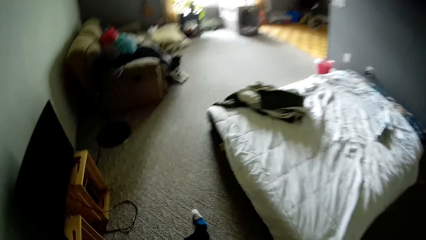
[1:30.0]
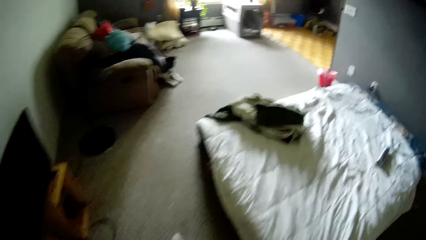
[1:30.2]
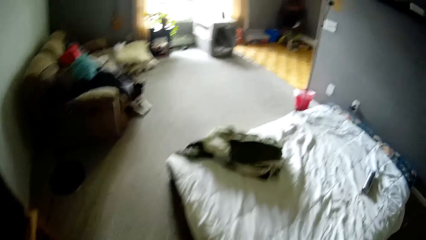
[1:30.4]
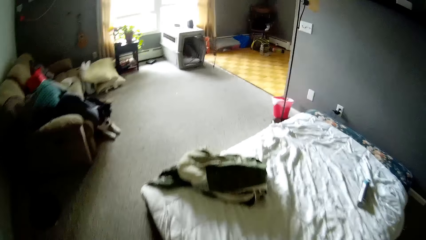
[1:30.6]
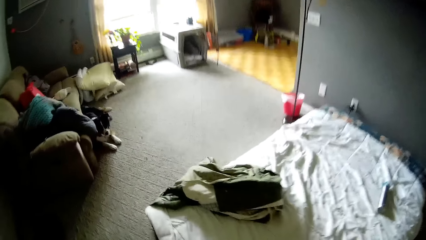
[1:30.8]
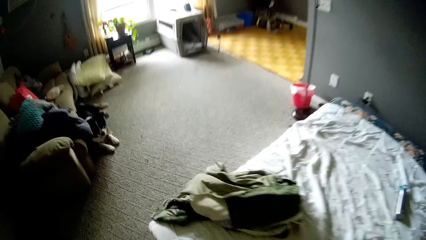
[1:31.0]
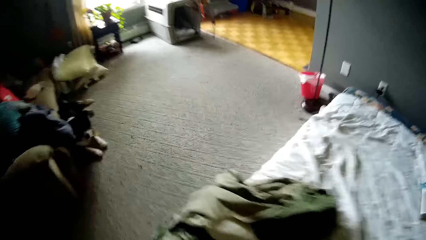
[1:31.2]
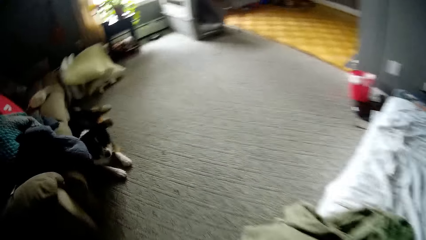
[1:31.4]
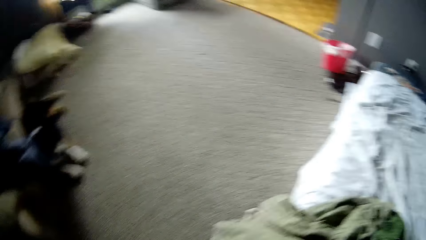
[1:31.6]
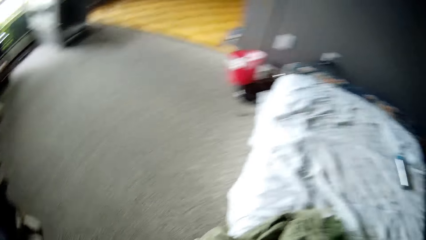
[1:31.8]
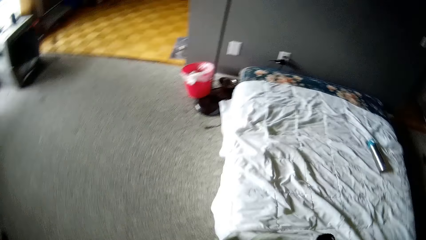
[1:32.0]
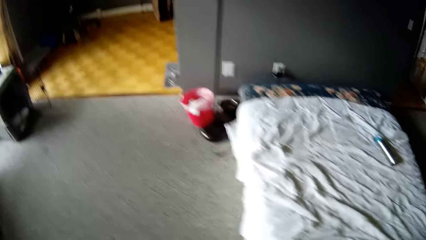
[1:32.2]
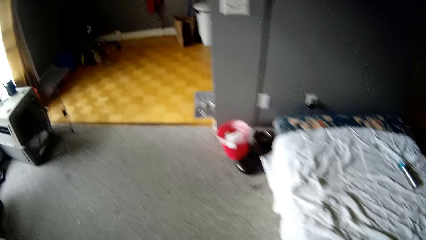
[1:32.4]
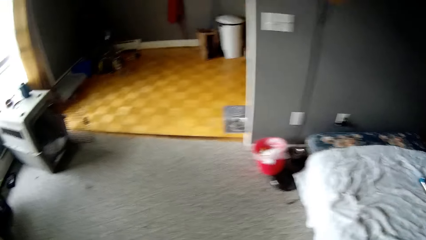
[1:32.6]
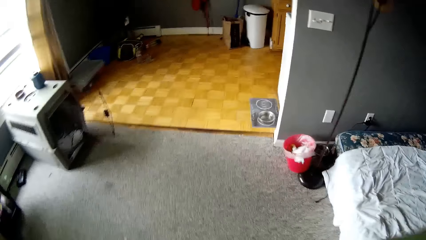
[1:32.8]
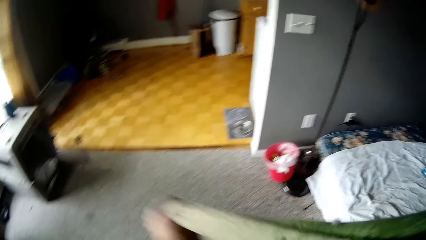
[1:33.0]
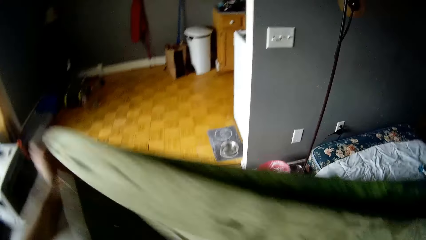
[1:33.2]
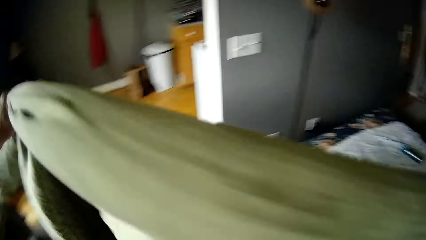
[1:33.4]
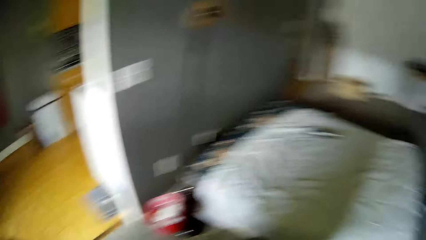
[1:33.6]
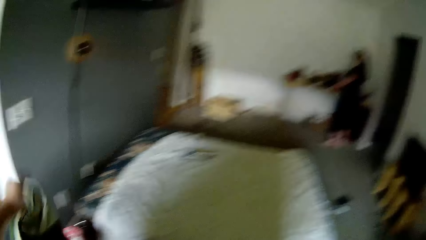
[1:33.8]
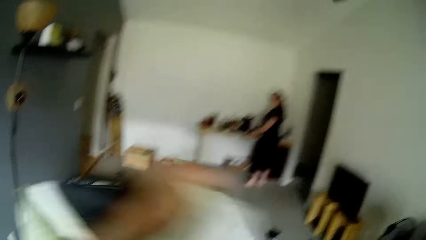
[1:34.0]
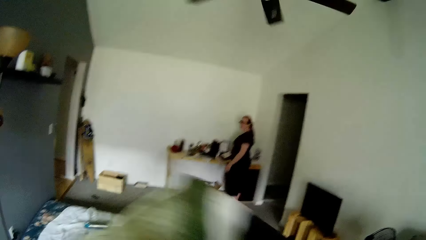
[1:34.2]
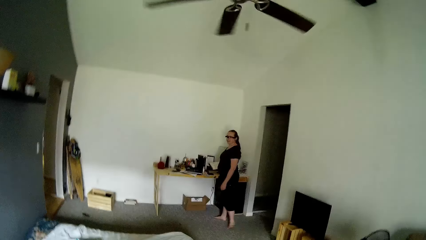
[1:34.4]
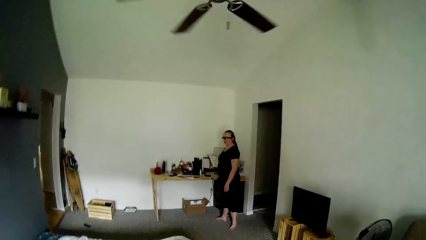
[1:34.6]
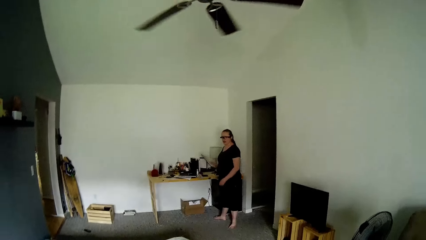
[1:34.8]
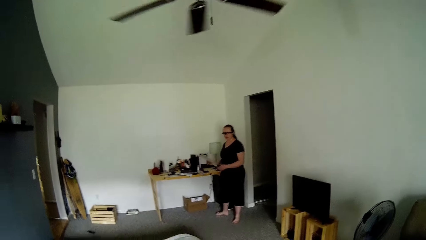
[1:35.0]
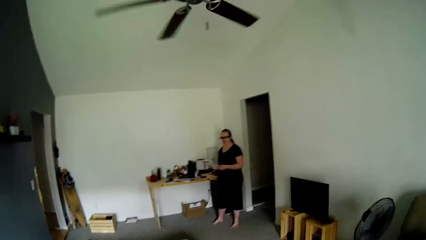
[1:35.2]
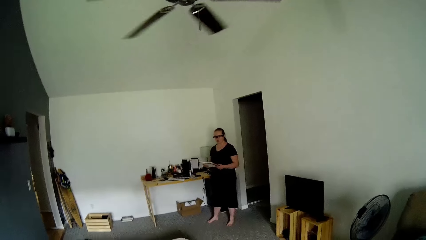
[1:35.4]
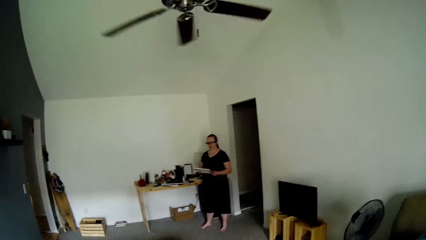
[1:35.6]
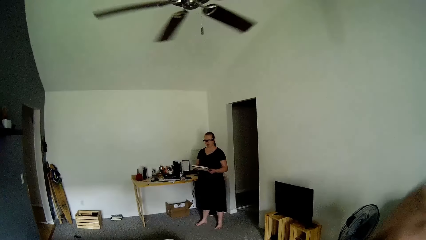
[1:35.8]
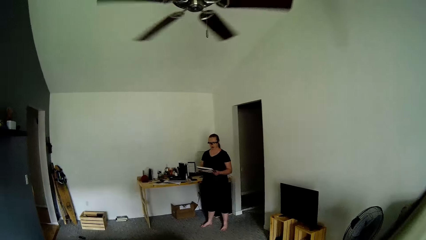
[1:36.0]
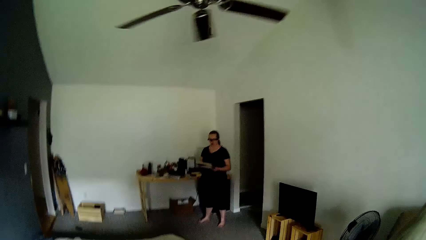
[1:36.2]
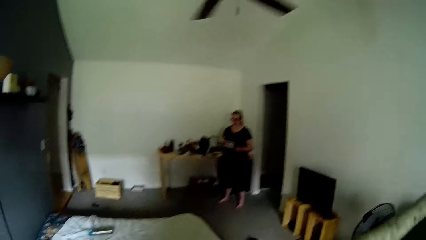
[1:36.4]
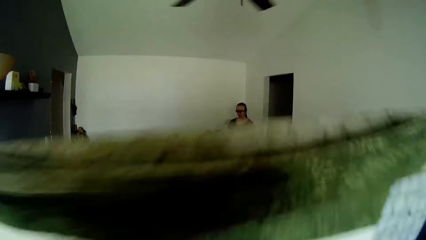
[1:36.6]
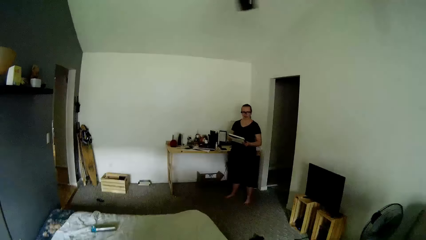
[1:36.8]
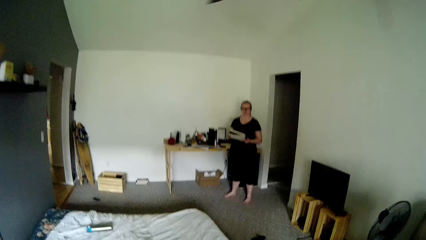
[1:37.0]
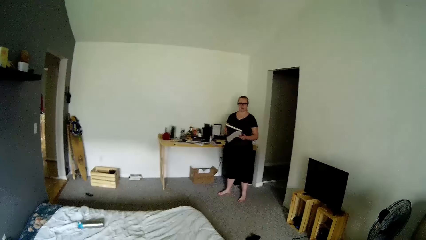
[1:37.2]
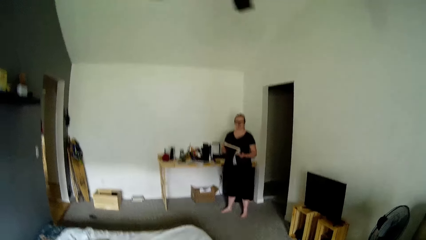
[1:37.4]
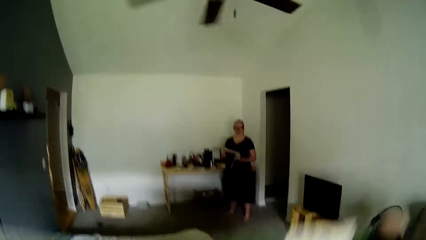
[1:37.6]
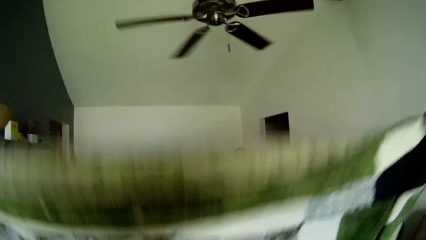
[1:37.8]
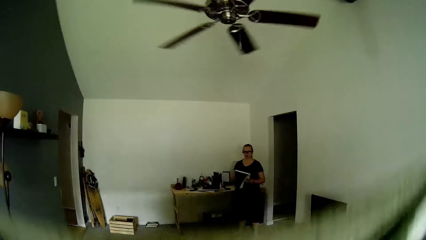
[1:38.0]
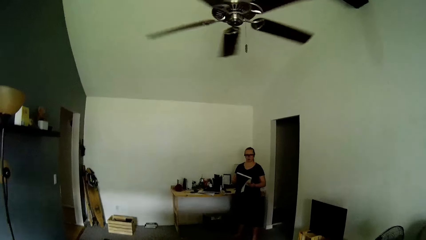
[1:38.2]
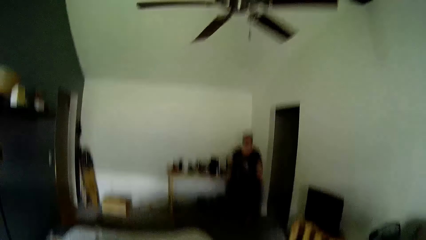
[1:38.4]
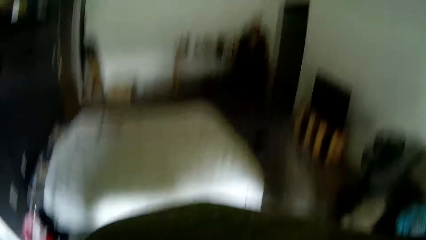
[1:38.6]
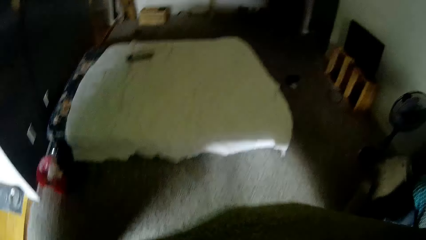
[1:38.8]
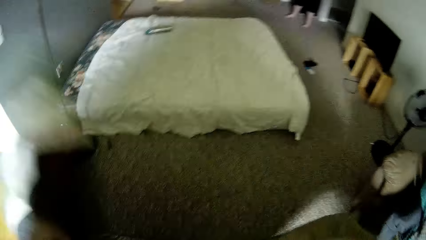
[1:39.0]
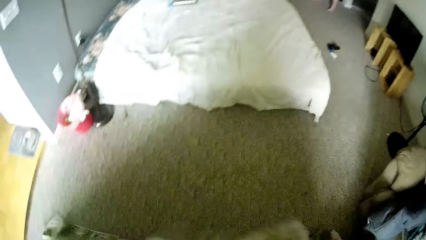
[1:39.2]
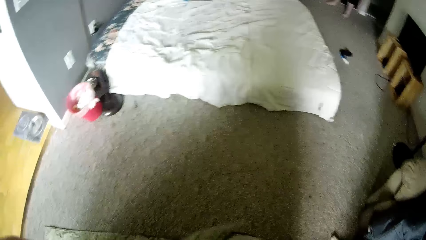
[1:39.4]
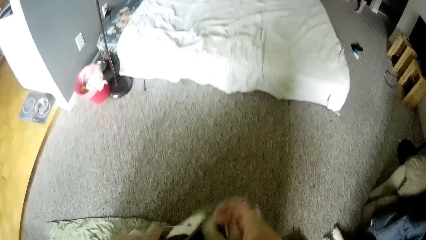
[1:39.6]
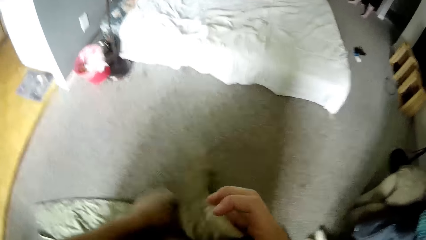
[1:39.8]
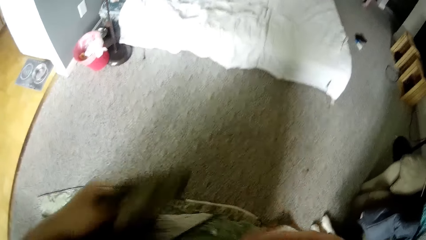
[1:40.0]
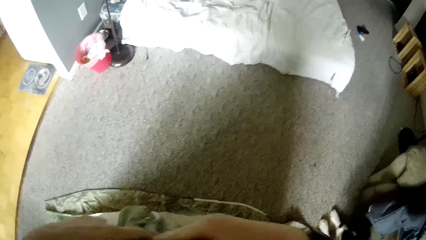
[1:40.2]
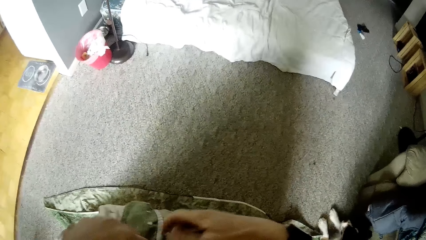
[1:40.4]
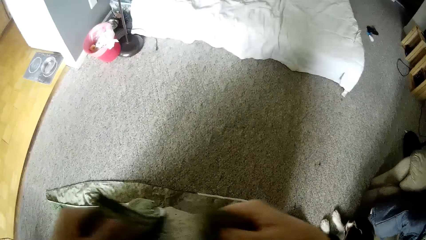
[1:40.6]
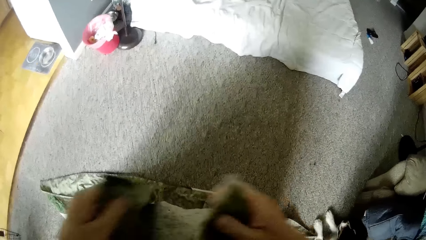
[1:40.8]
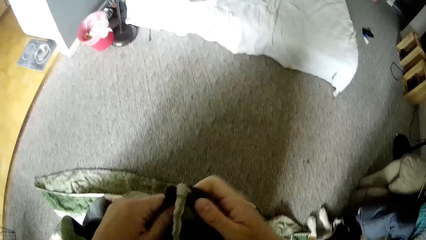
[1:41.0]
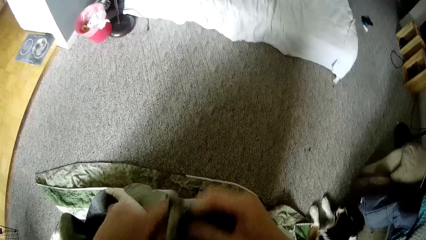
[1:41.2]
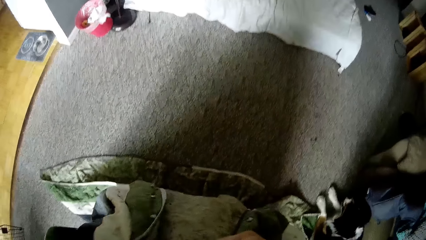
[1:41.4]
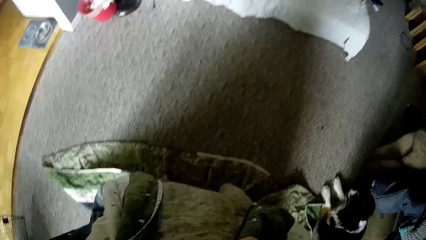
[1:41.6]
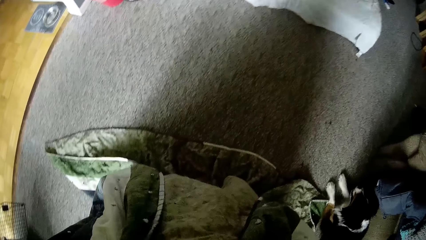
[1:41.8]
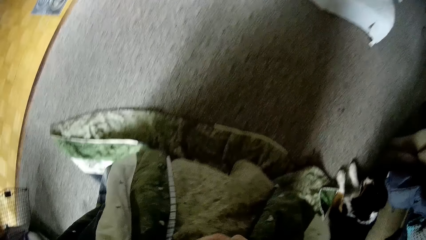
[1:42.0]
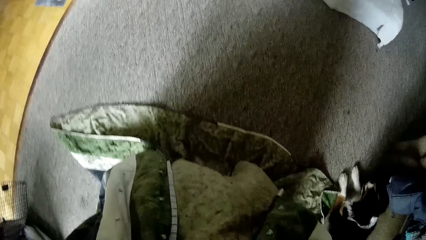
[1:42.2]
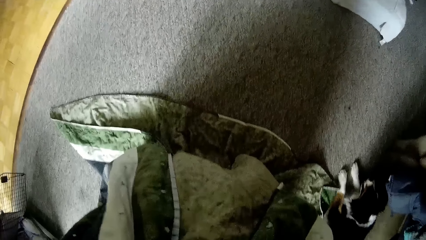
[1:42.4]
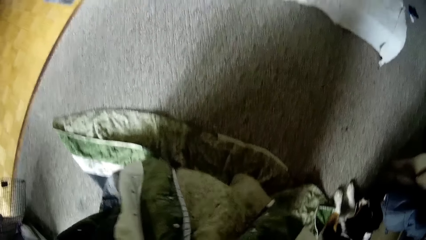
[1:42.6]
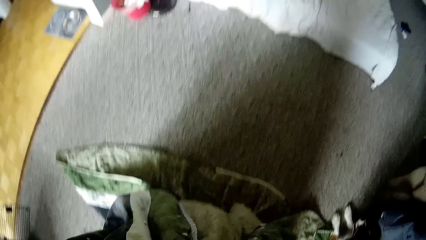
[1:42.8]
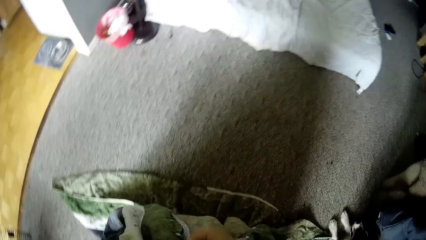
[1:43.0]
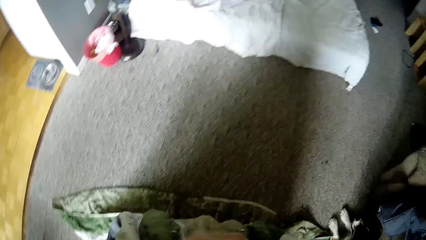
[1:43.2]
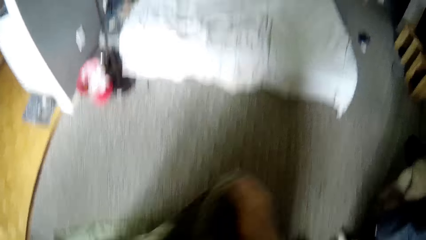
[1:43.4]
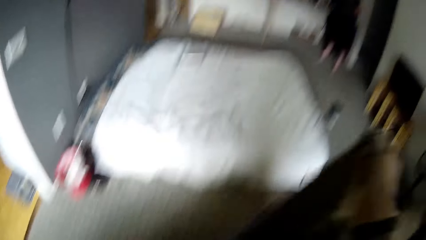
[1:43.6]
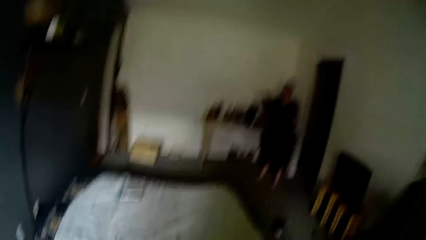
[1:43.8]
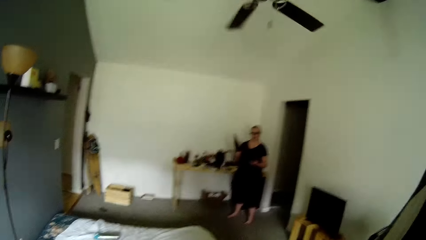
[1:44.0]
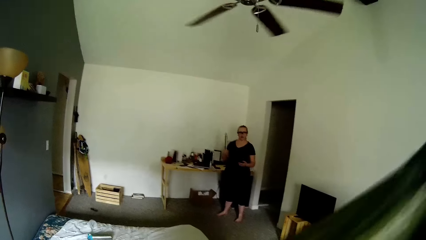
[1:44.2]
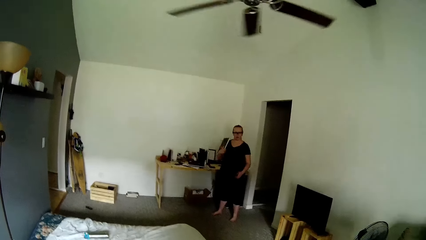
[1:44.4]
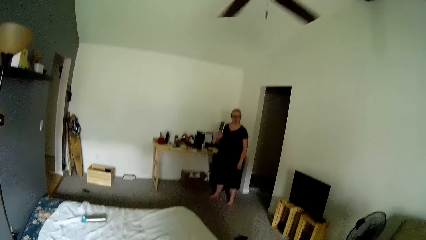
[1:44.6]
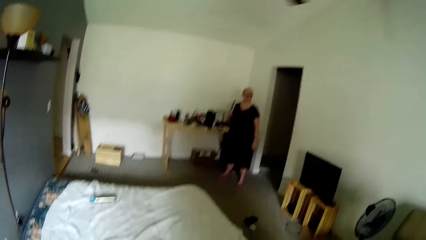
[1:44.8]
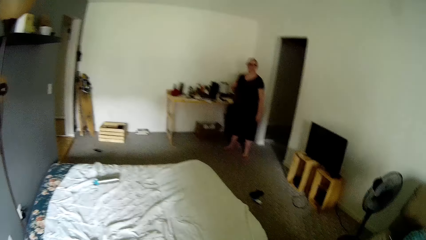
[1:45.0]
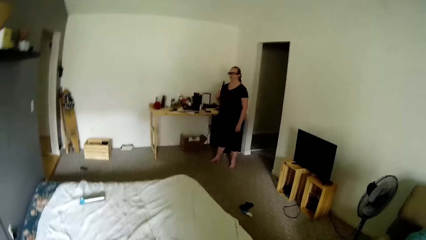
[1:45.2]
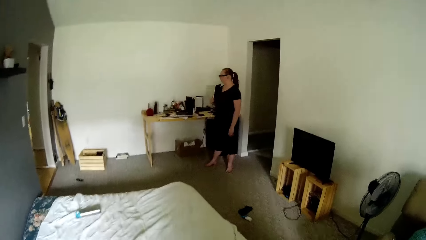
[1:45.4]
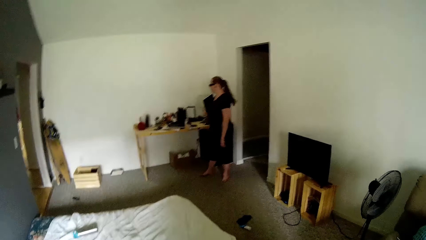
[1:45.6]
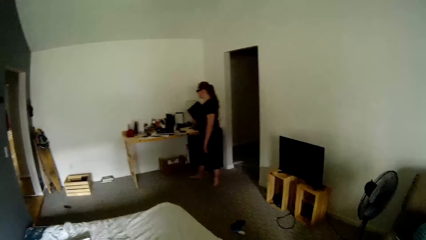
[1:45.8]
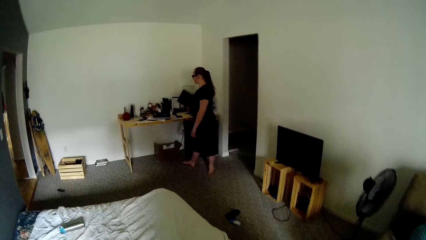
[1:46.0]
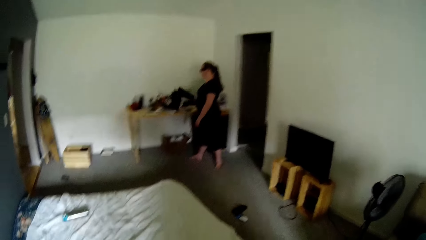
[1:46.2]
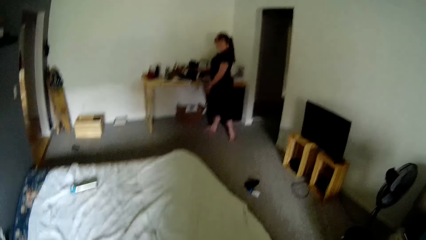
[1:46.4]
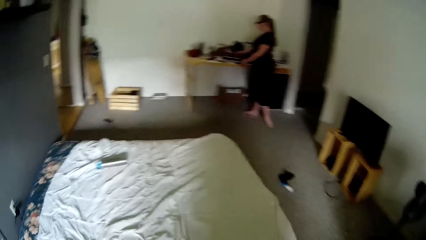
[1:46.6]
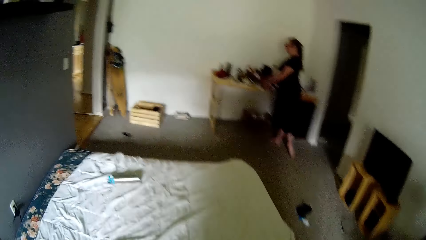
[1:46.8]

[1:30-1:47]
The camera wearer picks up a duvet on the bed with his right hand. He folds the duvet. A woman picks up a book on a table by the wall with her right hand. The woman interacts with the camera wearer. The camera wearer folds the duvet with both hands.
